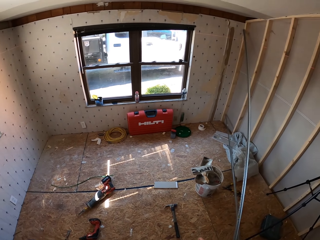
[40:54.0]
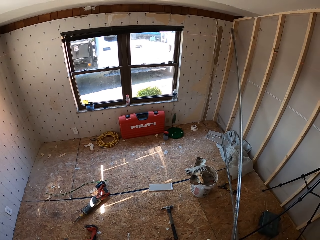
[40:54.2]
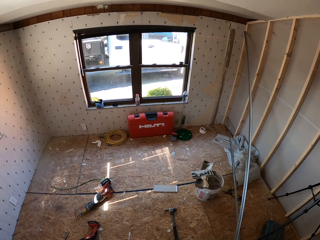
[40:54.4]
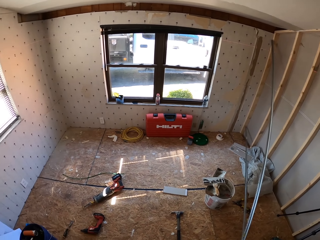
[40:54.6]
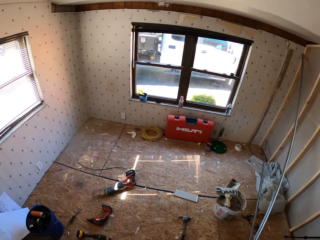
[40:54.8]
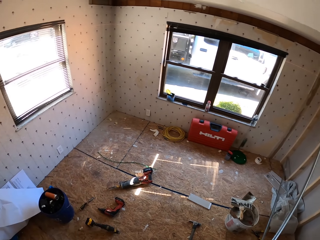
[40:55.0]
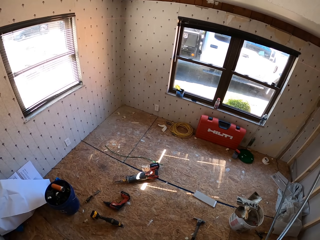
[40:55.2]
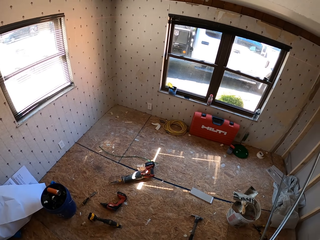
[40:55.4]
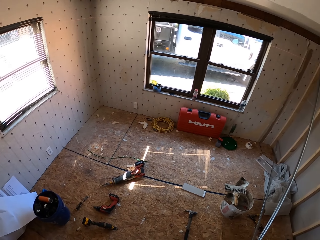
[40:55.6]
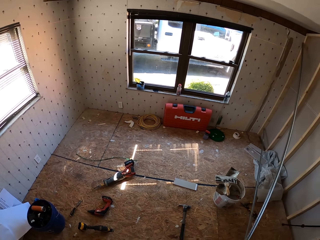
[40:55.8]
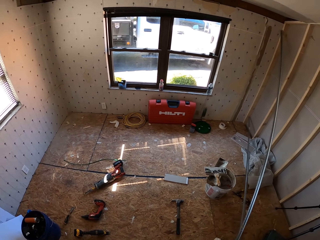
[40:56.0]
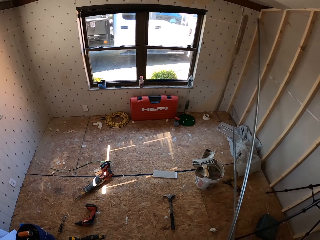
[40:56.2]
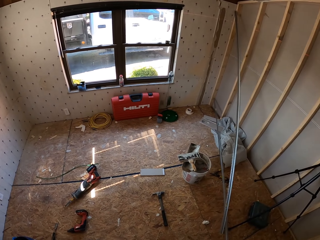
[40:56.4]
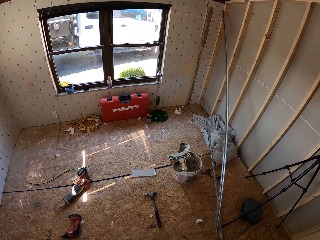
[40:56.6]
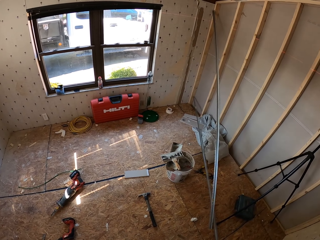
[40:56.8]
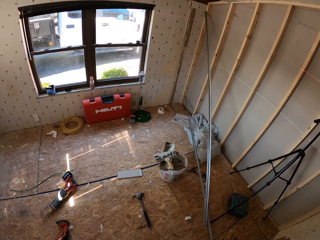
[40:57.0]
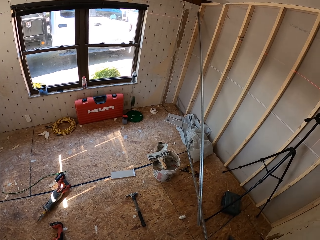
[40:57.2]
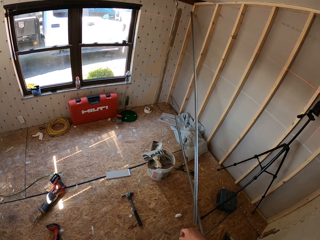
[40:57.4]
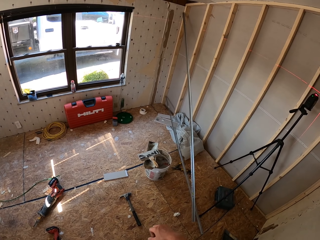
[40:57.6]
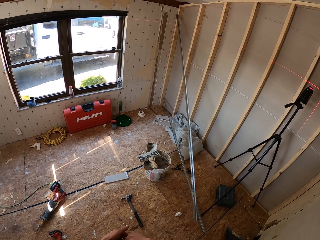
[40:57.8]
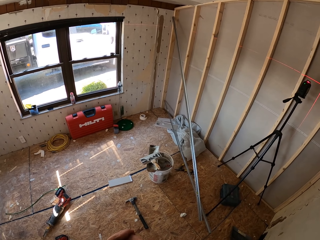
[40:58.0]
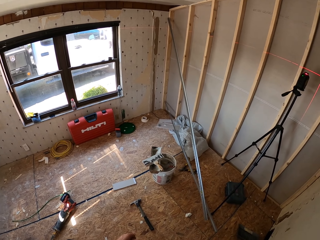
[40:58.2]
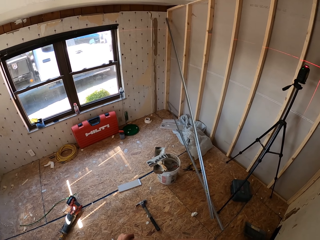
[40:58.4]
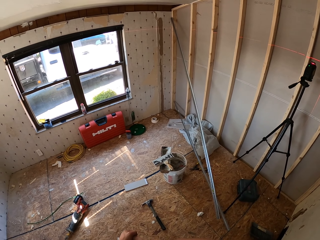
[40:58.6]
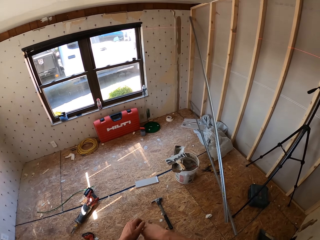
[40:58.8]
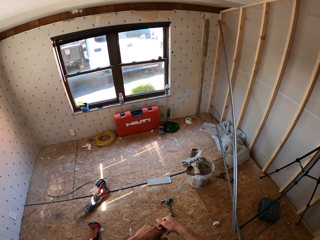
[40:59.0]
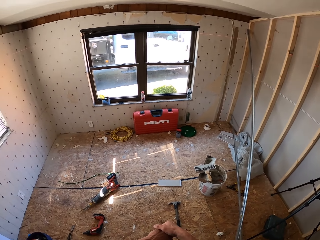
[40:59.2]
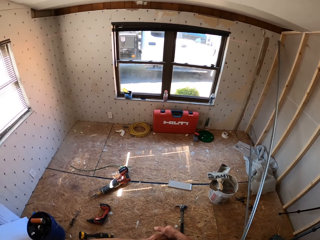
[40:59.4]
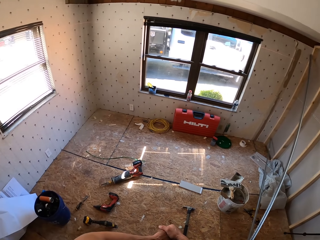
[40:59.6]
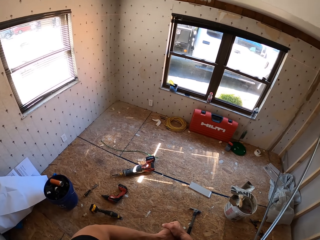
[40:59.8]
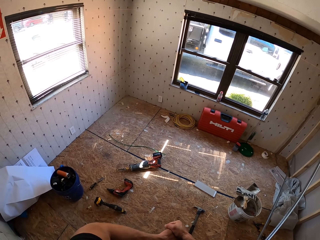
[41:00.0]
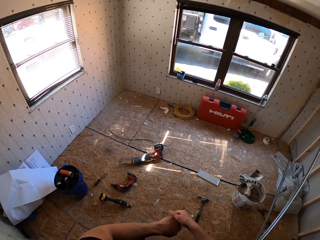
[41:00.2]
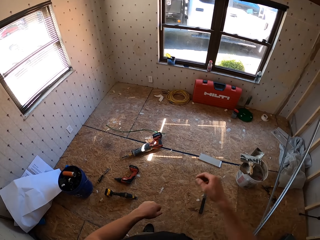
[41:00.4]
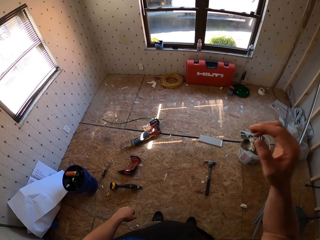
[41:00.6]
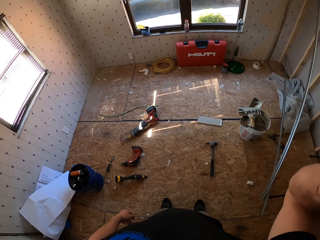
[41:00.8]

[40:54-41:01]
The camera wearer looks around. They turn around the room. They fold the hands together.
